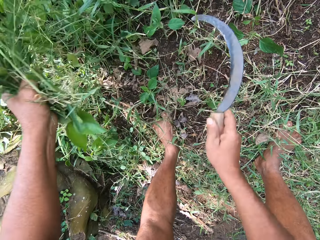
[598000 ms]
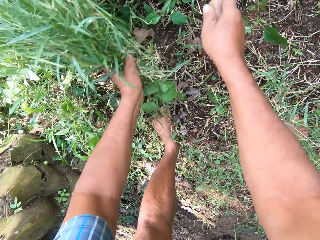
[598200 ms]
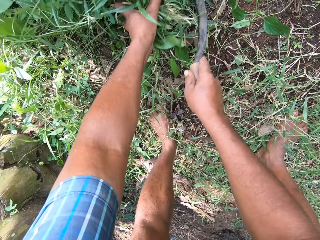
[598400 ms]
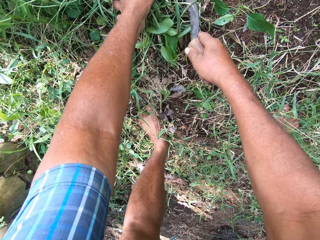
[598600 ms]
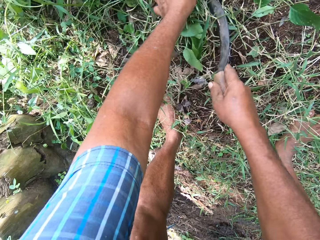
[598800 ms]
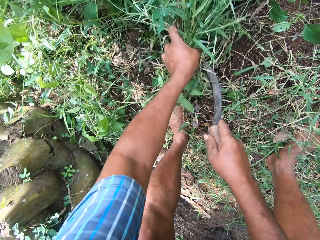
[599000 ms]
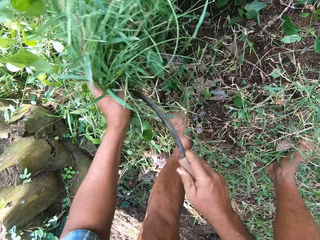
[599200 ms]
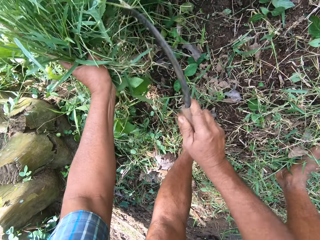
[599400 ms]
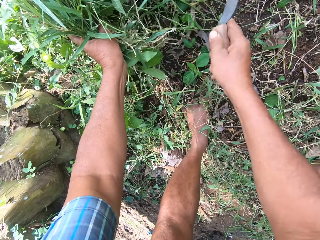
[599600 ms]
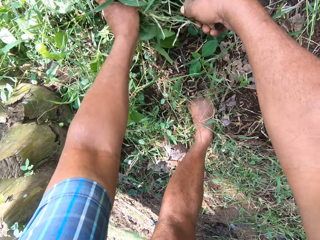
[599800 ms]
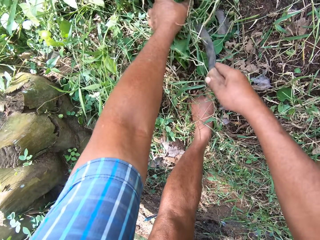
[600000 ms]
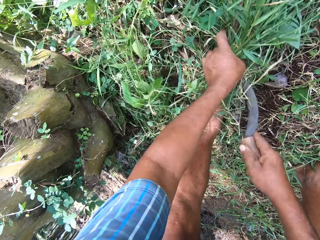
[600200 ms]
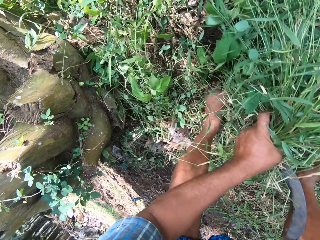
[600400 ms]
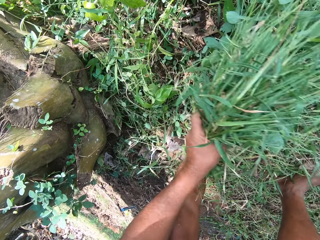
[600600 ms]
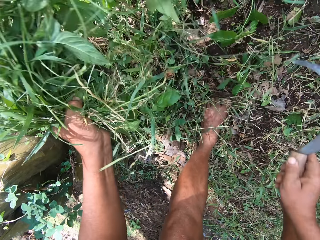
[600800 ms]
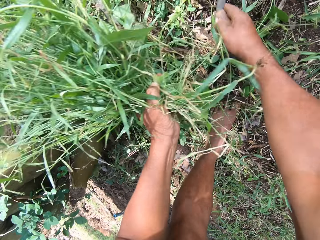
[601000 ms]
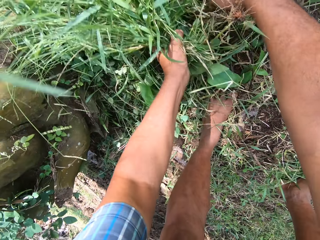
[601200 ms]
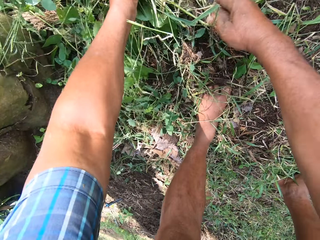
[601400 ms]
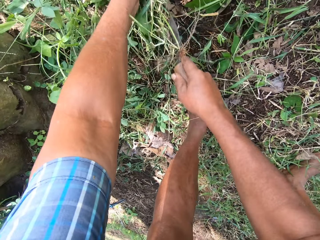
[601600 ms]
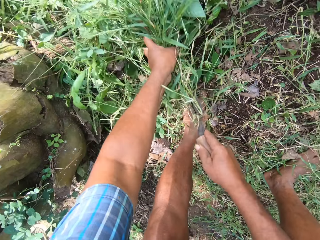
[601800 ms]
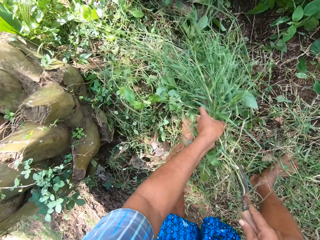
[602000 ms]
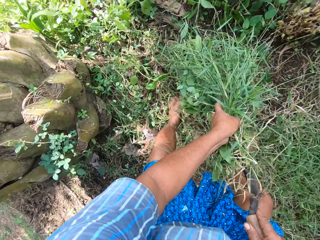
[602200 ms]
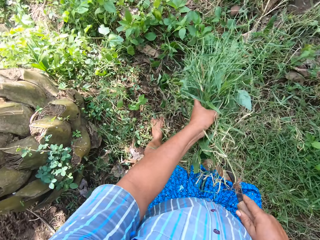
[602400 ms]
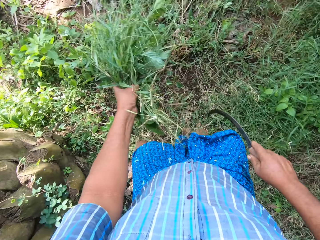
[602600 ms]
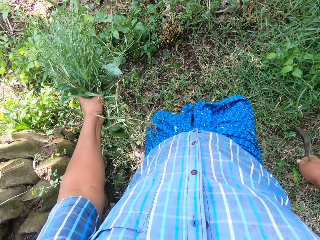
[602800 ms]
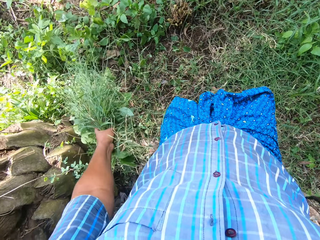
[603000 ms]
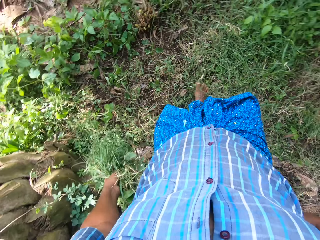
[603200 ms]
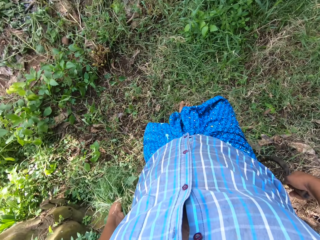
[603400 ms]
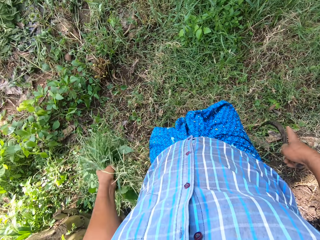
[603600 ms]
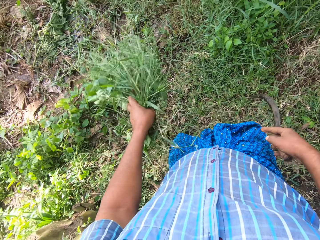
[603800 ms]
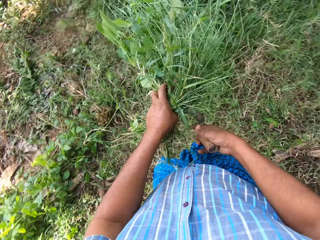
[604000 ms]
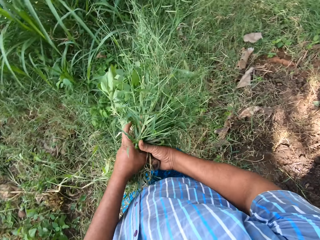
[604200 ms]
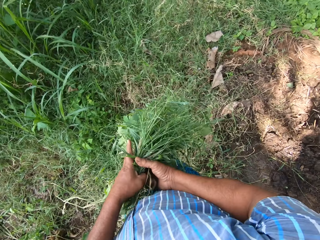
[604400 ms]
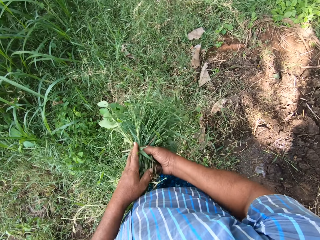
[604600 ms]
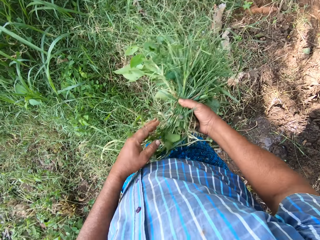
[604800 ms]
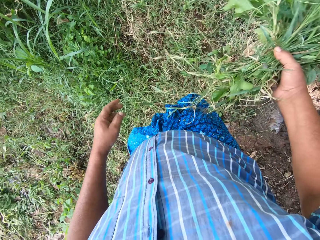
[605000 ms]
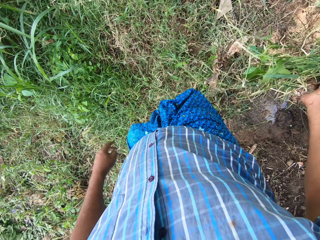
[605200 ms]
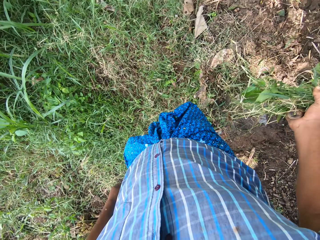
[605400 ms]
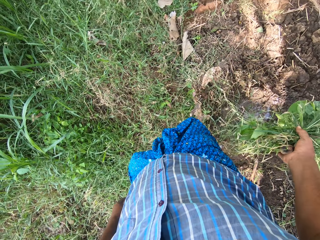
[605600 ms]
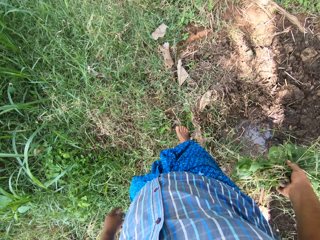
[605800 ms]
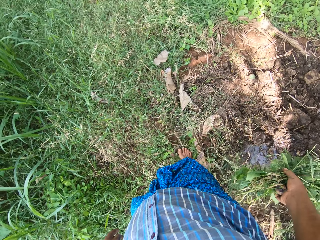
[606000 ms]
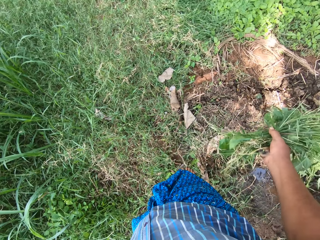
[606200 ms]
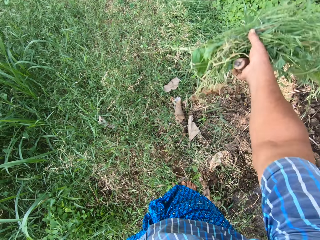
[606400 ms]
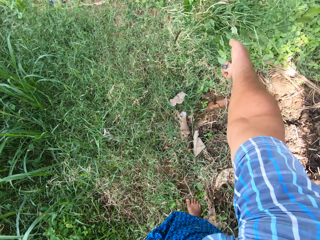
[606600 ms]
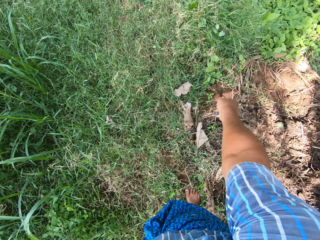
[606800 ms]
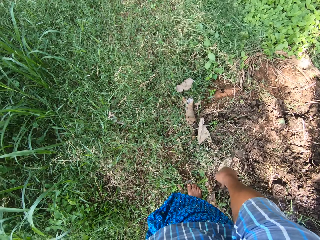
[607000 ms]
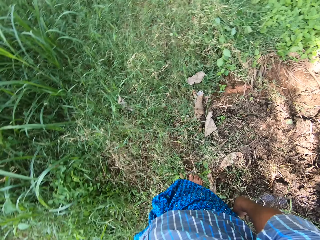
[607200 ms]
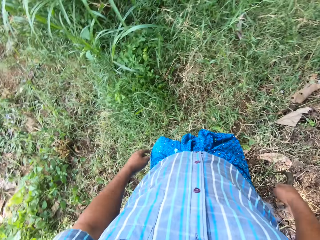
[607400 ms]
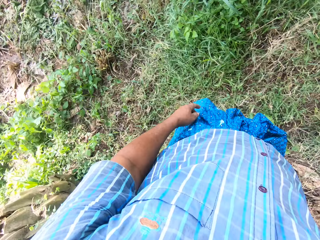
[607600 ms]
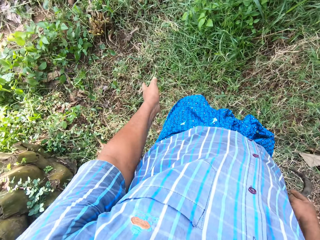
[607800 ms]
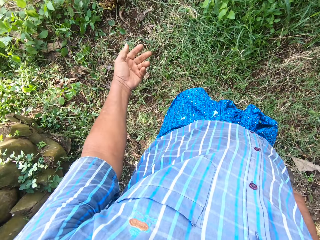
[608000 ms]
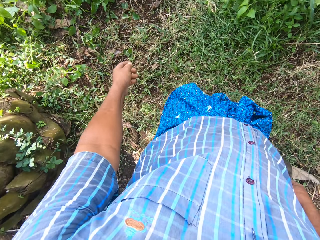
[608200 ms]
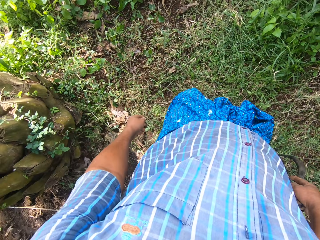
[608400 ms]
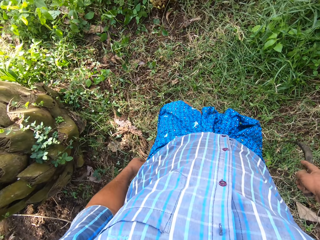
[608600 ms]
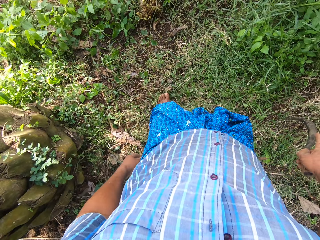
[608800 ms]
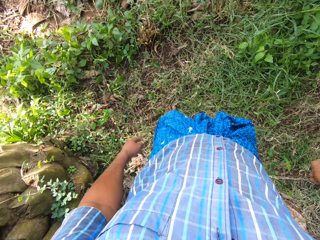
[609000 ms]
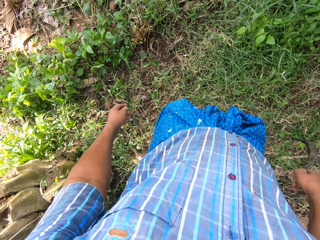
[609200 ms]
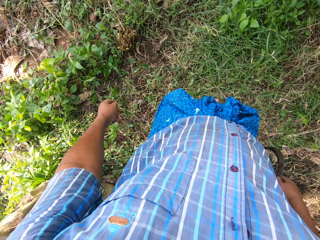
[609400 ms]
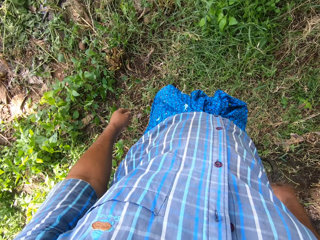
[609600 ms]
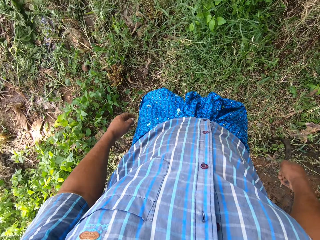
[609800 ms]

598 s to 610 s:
The camera wearer pulls grass from the ground with a hand. He cuts grass in a garden with a sickle. He pulls grass from the ground with a hand. He cuts grass in the garden with the sickle. He stands. He pulls grass from the ground with a hand. He passes the grasses to his right hand. He looks around the garden. He moves to the right. He throws the grasses away on the ground with his right hand. He gesticulates with his left hand. He moves to the left.

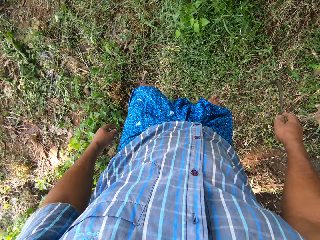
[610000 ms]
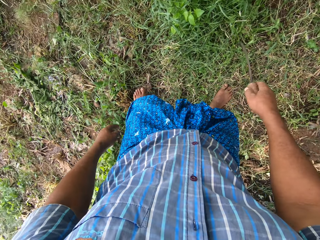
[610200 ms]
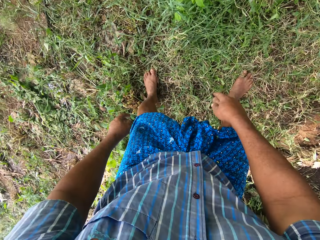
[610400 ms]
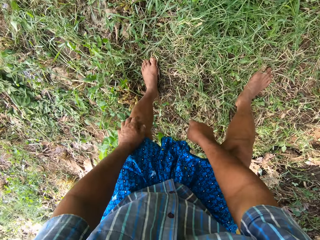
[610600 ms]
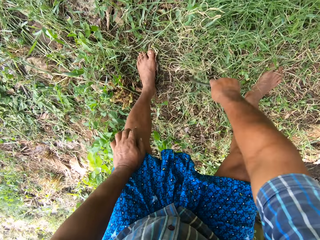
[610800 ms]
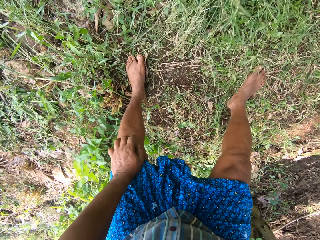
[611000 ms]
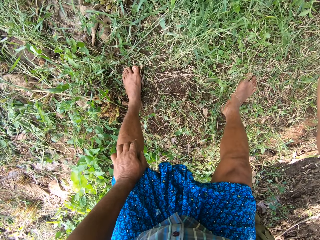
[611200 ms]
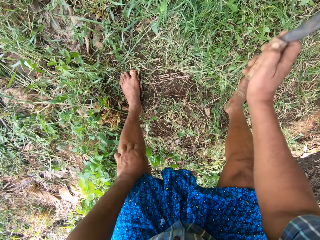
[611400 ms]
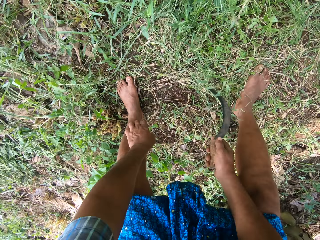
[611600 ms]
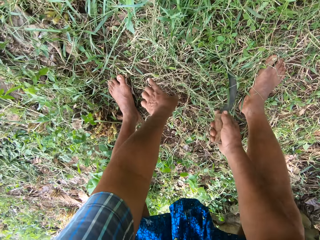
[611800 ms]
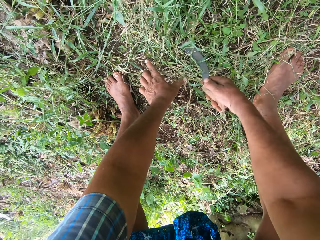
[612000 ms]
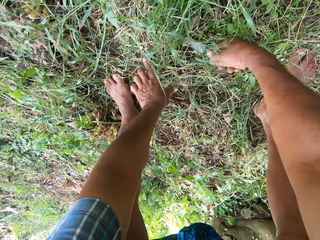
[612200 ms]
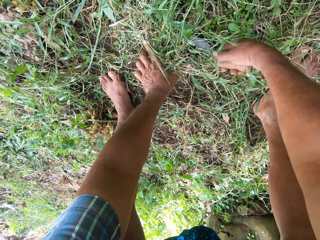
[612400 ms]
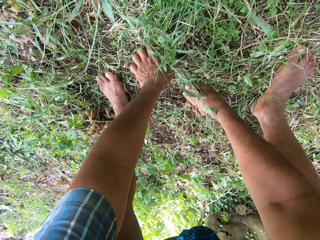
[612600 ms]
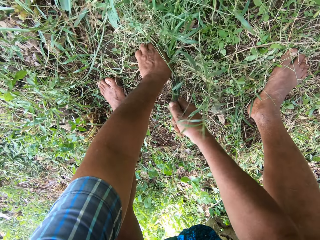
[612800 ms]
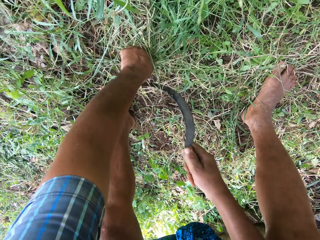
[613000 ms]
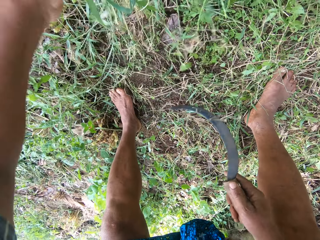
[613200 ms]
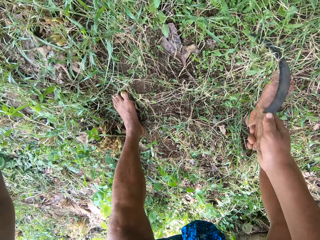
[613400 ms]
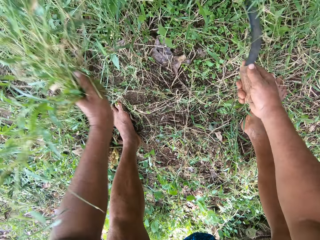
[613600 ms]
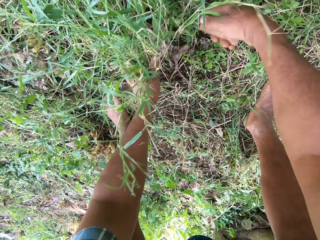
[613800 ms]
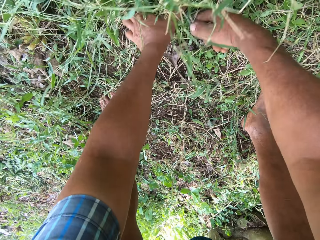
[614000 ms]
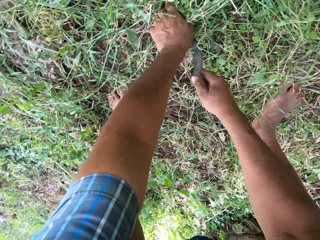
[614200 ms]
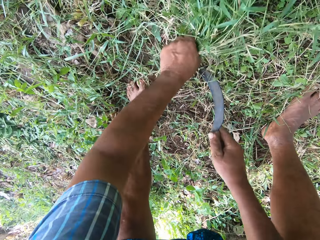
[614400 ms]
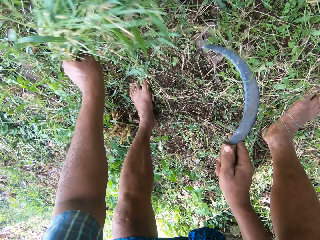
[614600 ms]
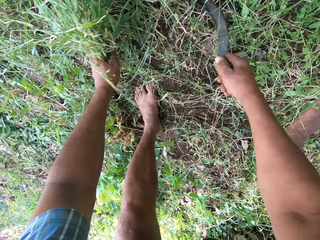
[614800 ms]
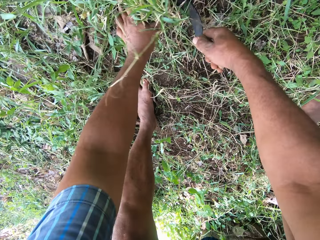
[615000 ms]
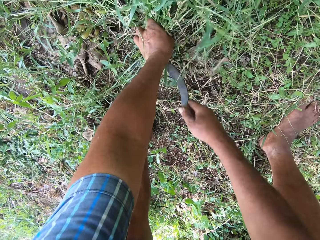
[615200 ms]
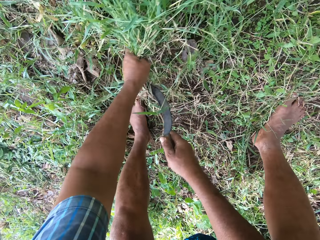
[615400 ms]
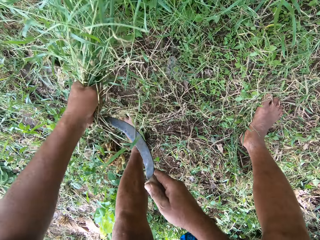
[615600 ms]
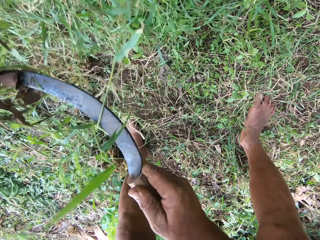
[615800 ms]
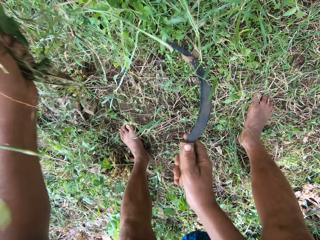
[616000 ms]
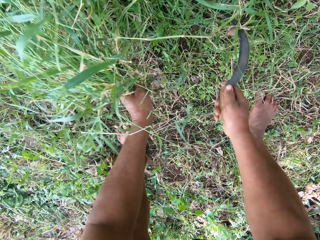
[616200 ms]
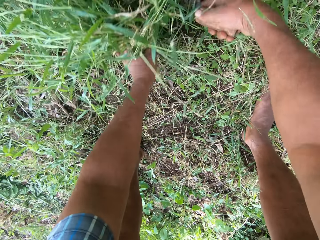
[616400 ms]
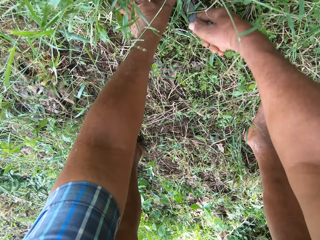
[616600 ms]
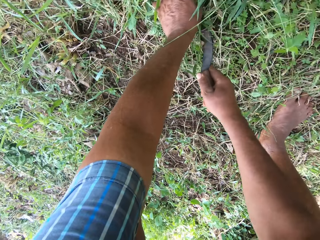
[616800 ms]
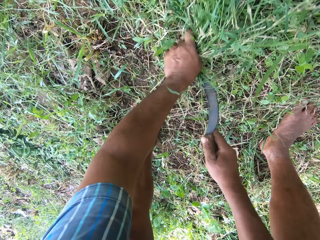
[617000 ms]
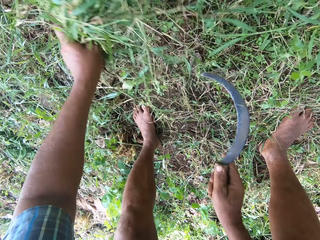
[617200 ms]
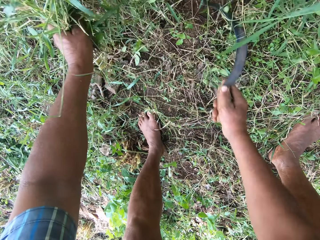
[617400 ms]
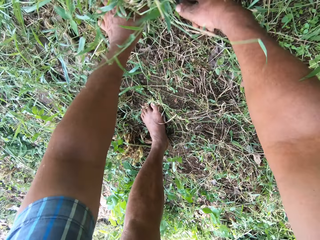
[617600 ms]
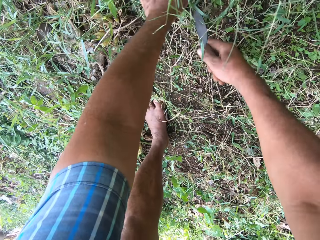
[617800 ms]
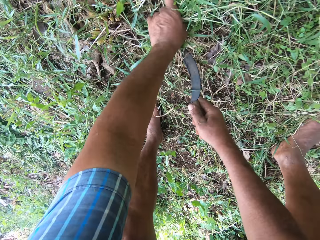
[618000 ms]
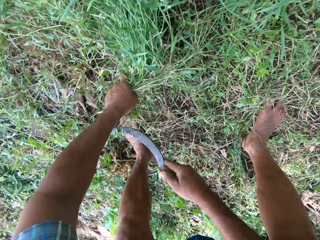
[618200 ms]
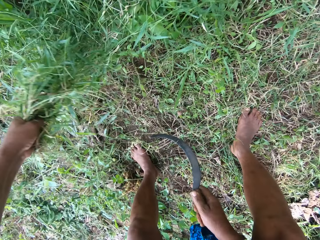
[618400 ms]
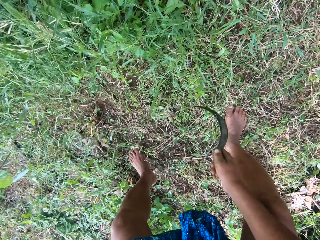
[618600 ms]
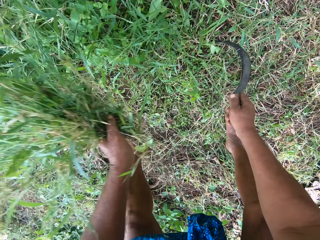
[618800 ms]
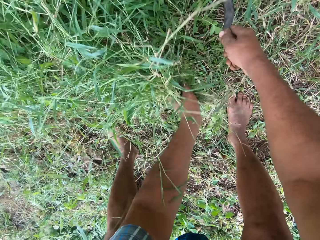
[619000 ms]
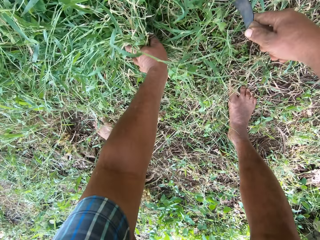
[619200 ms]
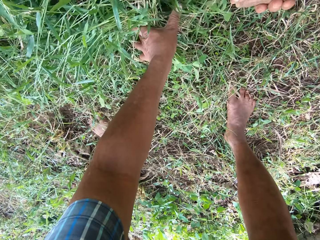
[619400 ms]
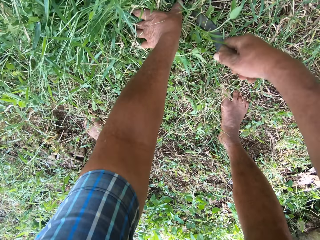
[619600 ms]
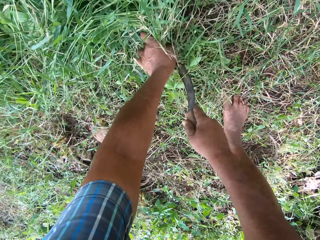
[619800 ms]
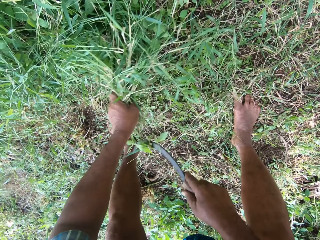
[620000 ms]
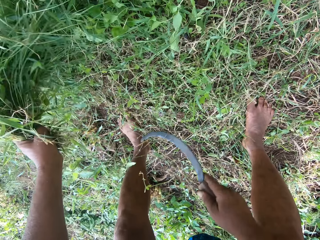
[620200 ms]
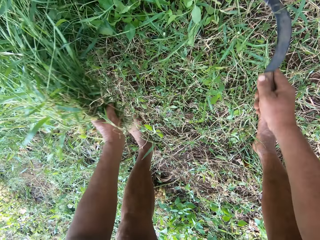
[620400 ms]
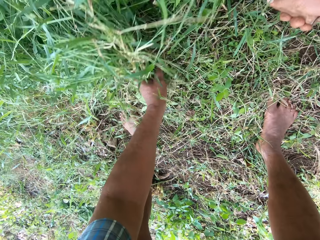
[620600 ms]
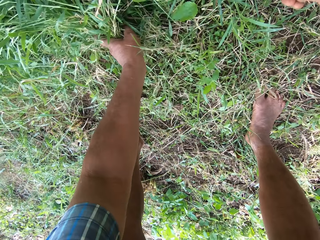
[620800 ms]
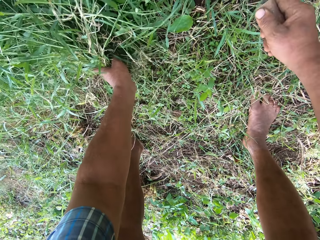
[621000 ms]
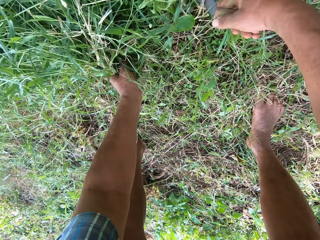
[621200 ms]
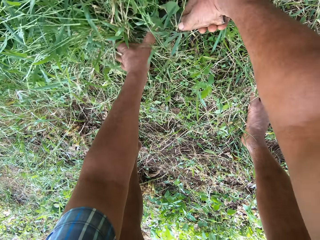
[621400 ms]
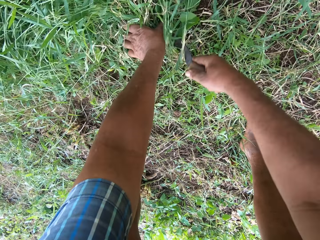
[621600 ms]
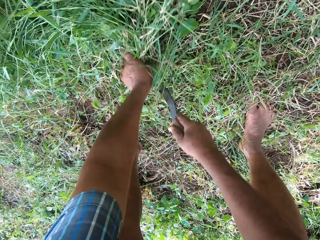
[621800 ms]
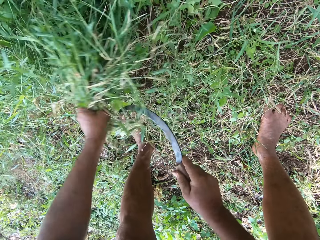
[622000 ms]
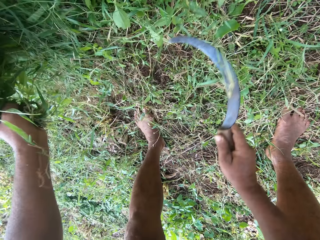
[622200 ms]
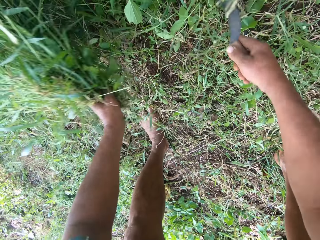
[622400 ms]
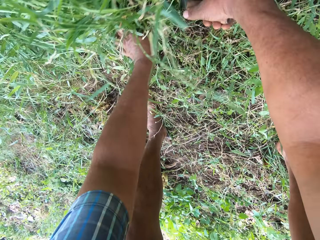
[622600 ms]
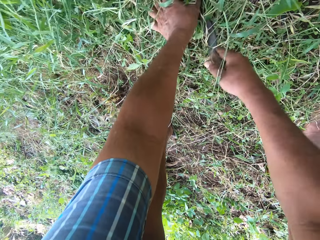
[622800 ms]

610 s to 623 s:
The camera wearer bends. He moves the grasses away on the ground with the knife or sickle in his right hand. He weeds the grasses with his left hand and the knife in his right hand. He pulls grass from the ground with a hand. He cuts grass in a garden with the sickle. He pulls grass from the ground with a hand. He cuts grass in the garden with the sickle. He pulls grass from the ground with a hand. He cuts grass in the garden with the sickle. He pulls grass from the ground with a hand. He cuts grass in the garden with the sickle. He pulls grass from the ground with a hand.
